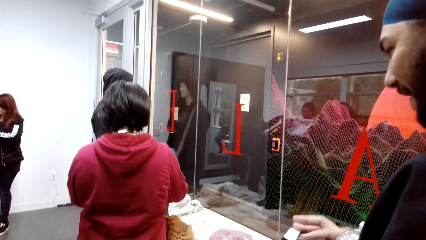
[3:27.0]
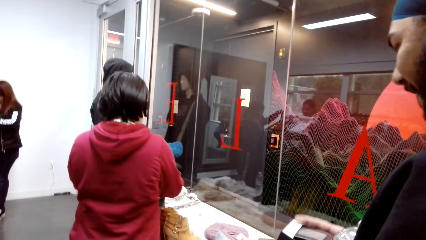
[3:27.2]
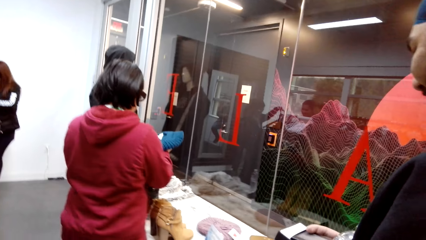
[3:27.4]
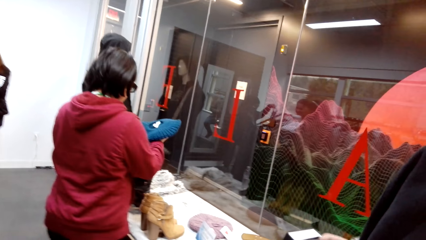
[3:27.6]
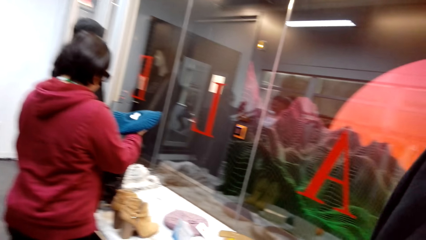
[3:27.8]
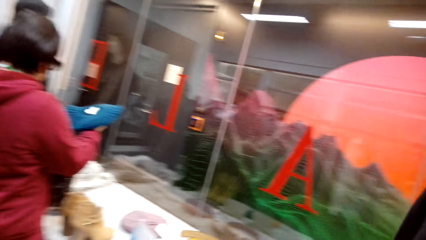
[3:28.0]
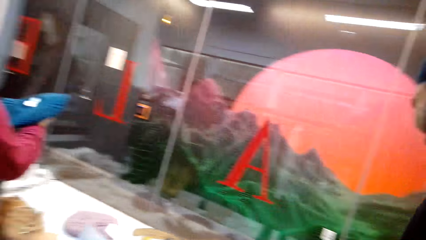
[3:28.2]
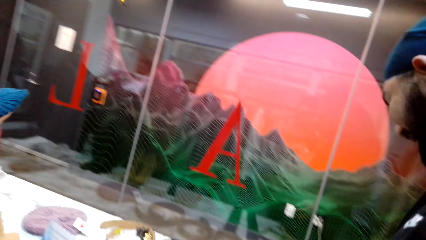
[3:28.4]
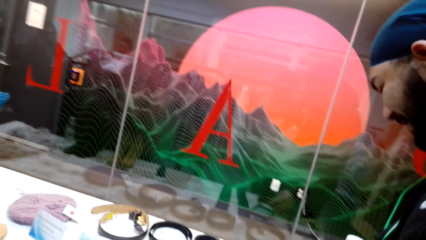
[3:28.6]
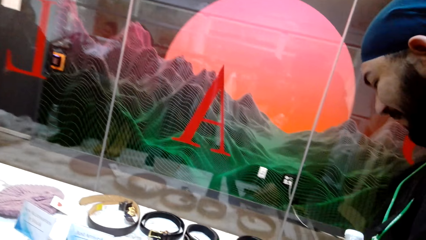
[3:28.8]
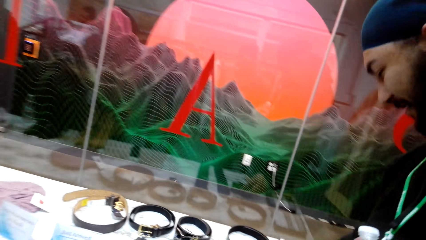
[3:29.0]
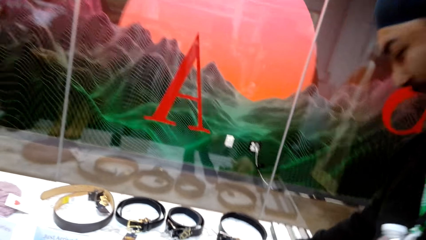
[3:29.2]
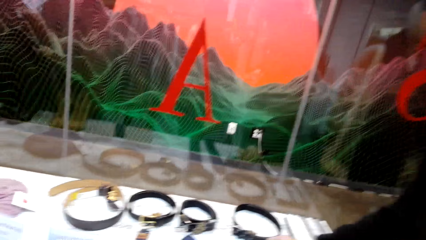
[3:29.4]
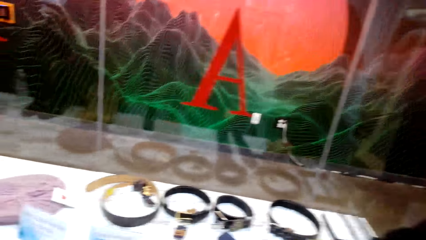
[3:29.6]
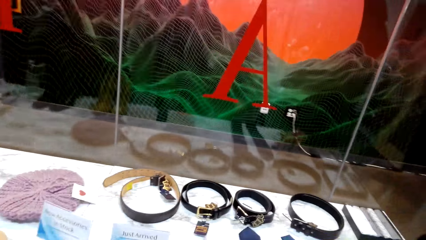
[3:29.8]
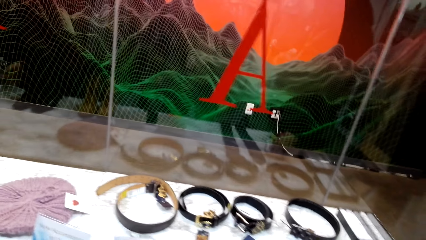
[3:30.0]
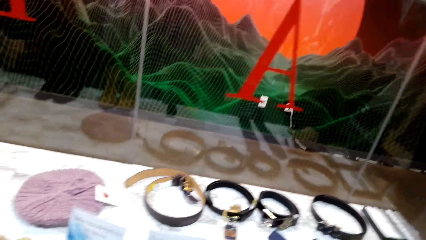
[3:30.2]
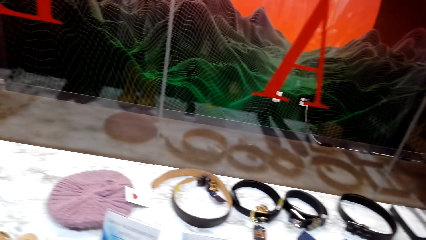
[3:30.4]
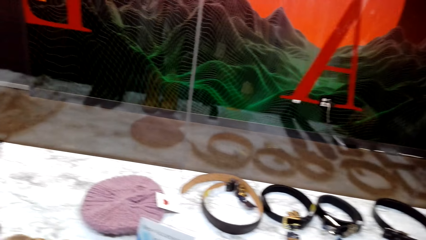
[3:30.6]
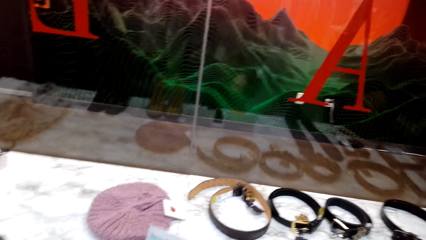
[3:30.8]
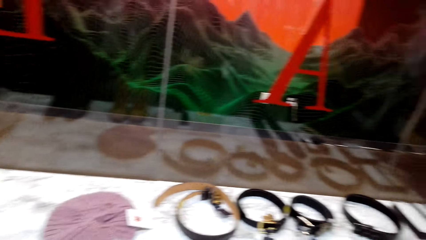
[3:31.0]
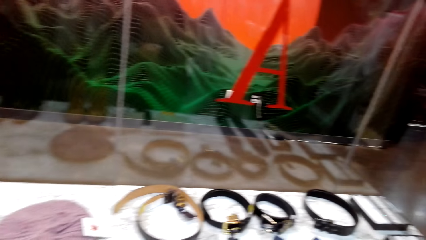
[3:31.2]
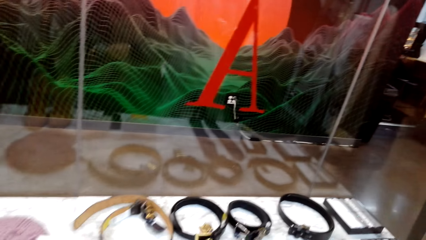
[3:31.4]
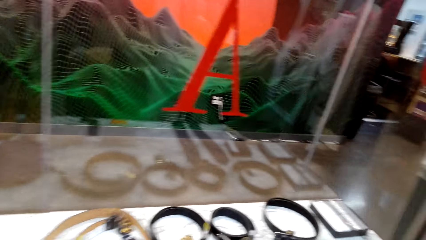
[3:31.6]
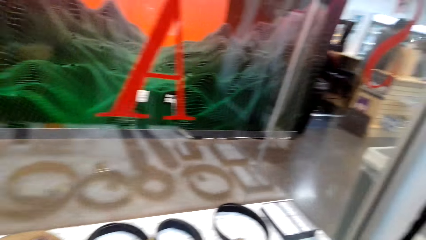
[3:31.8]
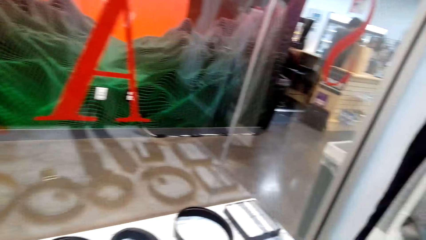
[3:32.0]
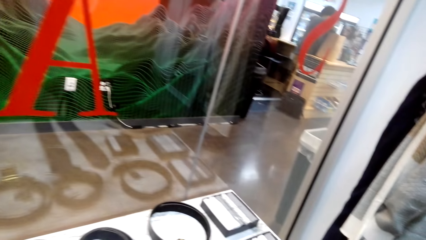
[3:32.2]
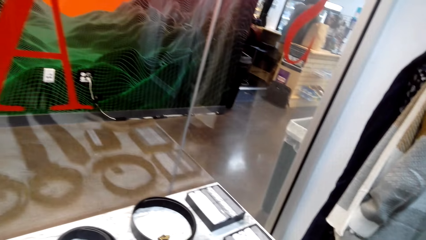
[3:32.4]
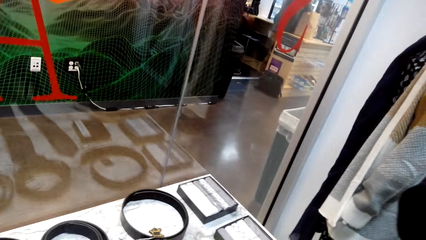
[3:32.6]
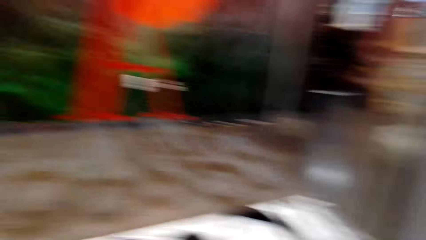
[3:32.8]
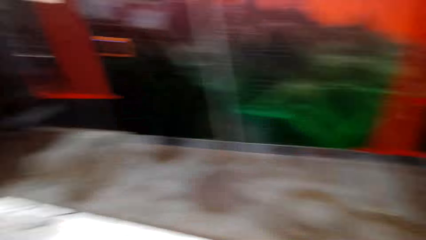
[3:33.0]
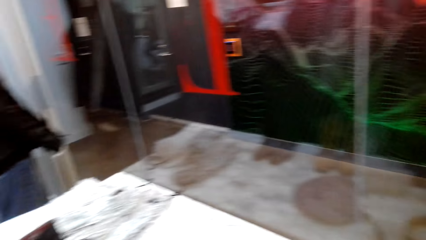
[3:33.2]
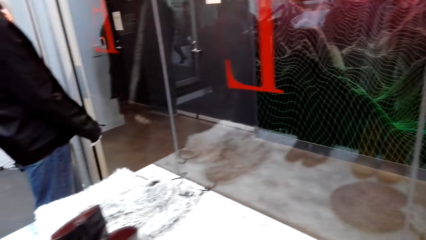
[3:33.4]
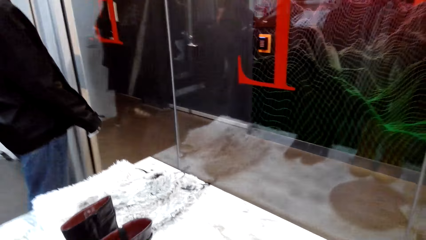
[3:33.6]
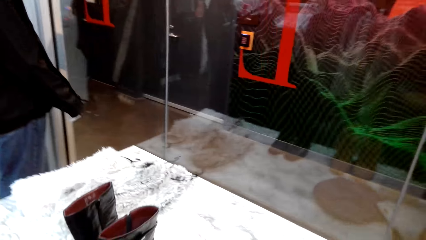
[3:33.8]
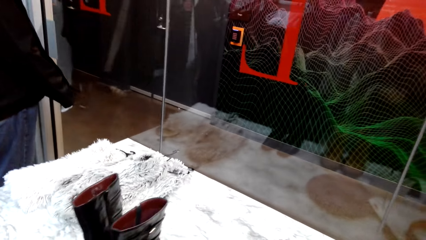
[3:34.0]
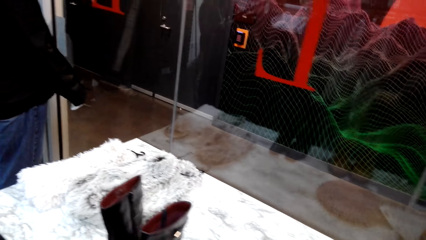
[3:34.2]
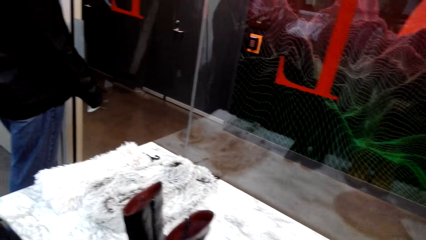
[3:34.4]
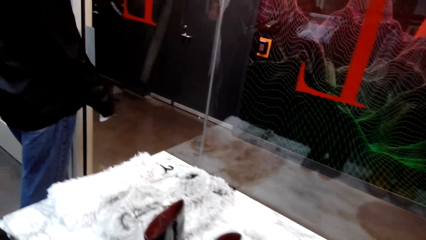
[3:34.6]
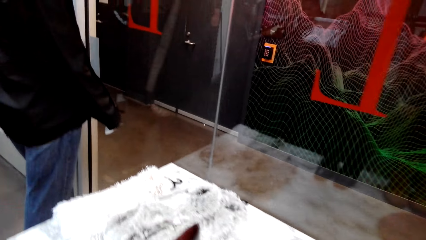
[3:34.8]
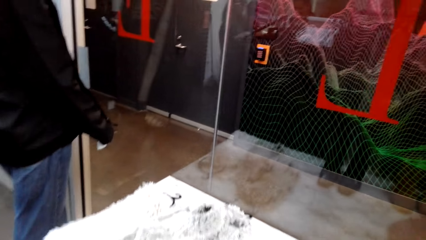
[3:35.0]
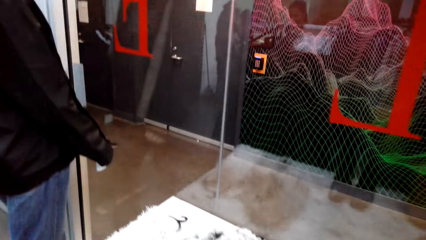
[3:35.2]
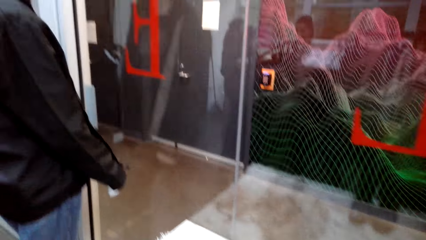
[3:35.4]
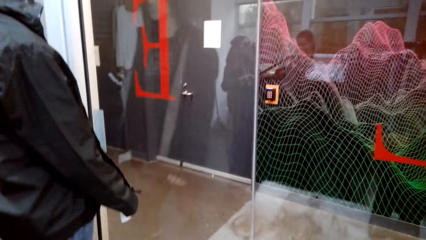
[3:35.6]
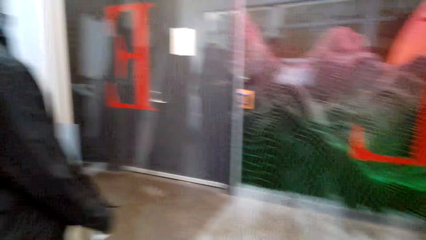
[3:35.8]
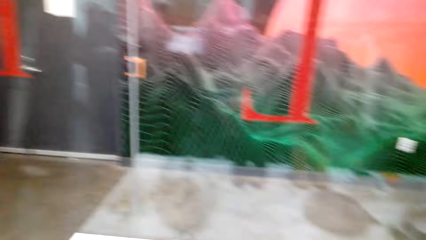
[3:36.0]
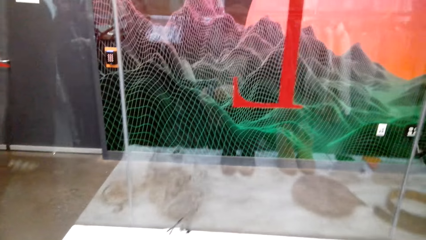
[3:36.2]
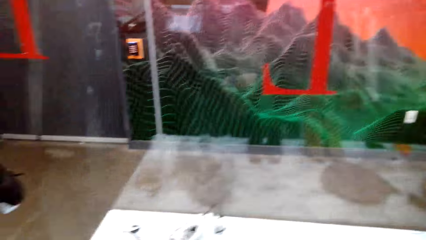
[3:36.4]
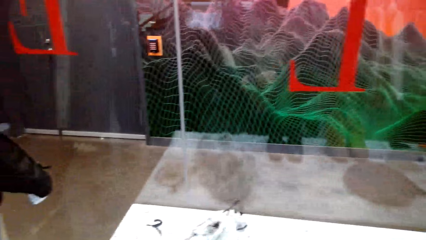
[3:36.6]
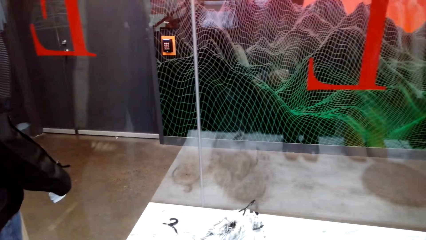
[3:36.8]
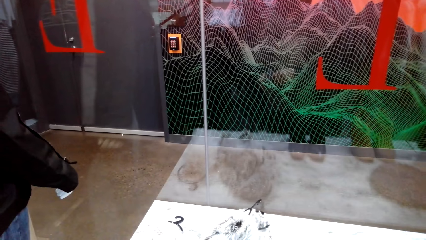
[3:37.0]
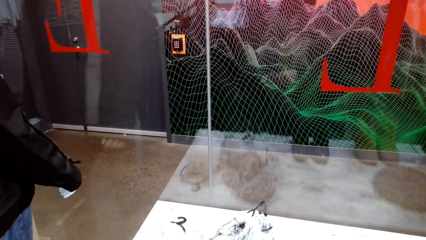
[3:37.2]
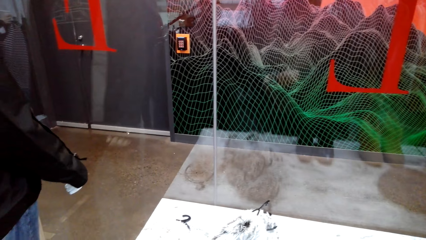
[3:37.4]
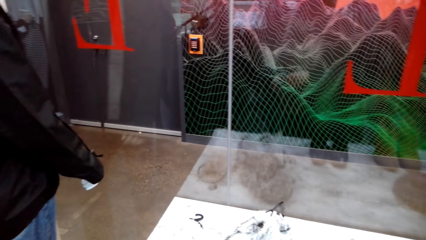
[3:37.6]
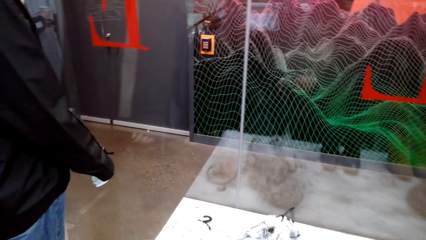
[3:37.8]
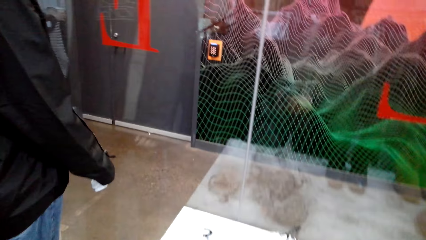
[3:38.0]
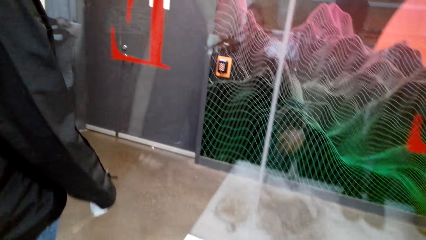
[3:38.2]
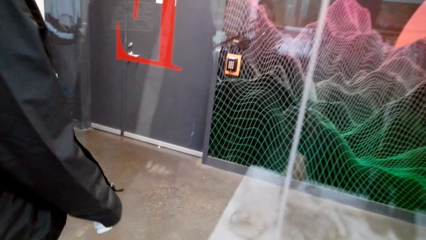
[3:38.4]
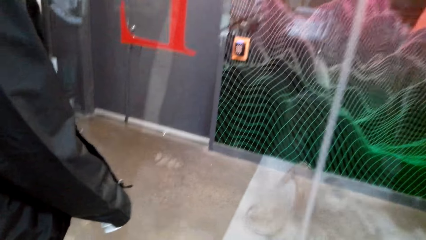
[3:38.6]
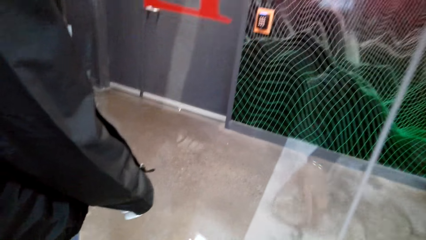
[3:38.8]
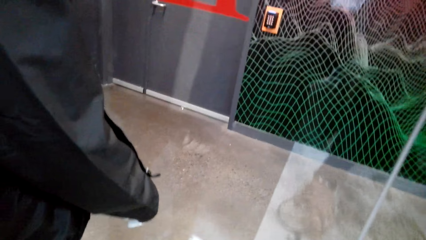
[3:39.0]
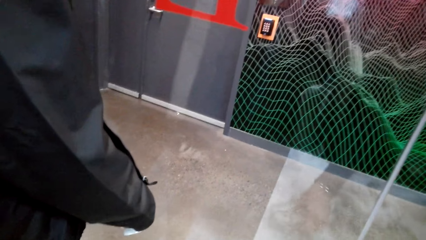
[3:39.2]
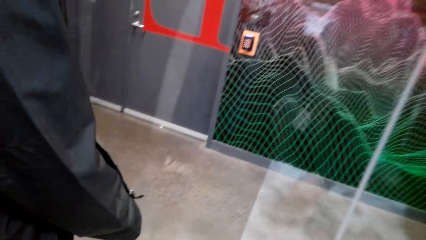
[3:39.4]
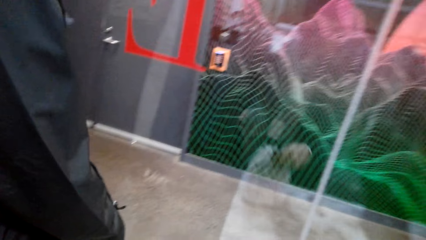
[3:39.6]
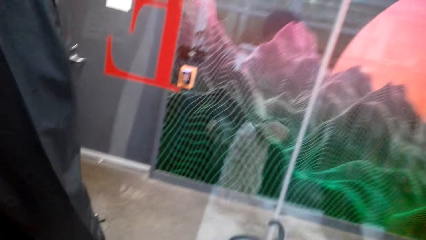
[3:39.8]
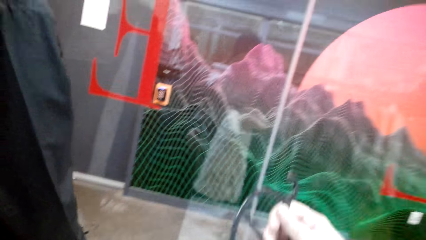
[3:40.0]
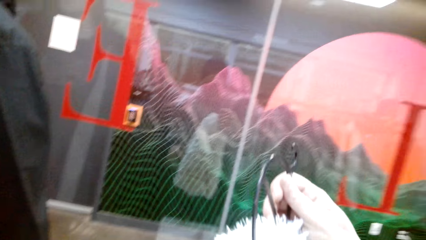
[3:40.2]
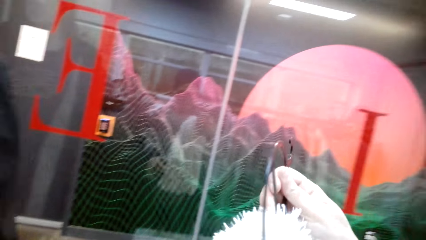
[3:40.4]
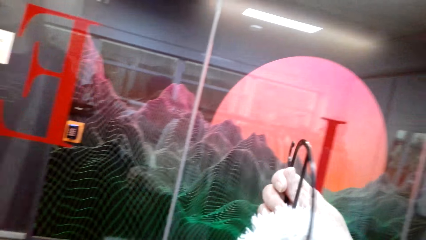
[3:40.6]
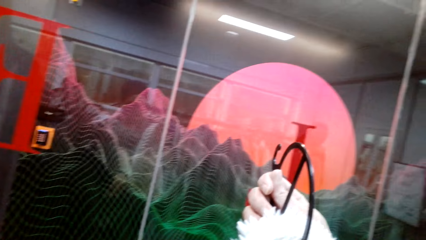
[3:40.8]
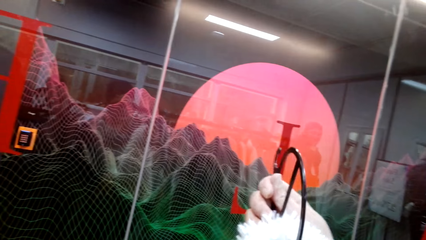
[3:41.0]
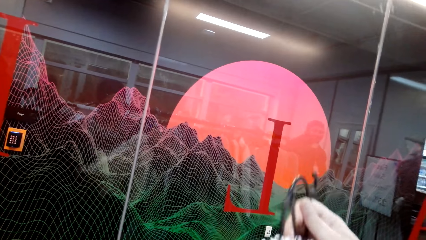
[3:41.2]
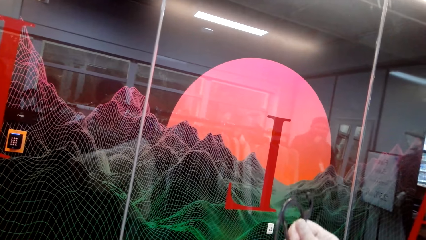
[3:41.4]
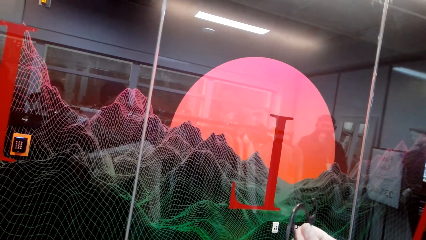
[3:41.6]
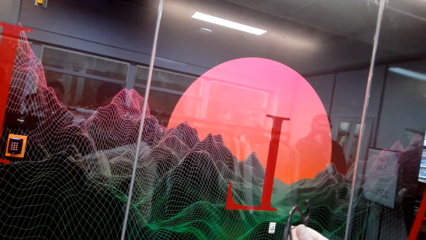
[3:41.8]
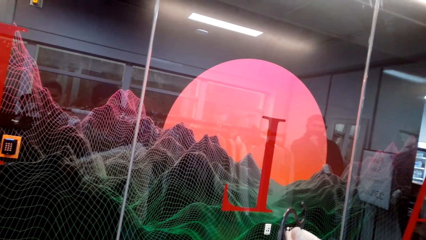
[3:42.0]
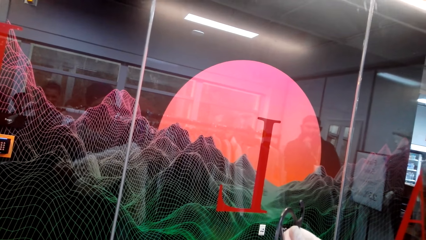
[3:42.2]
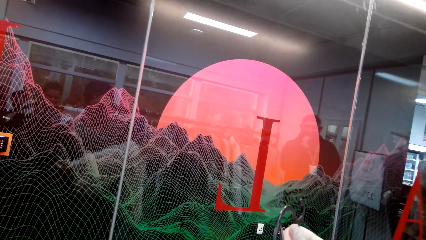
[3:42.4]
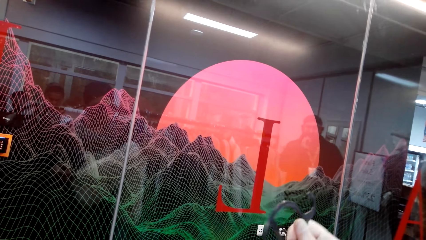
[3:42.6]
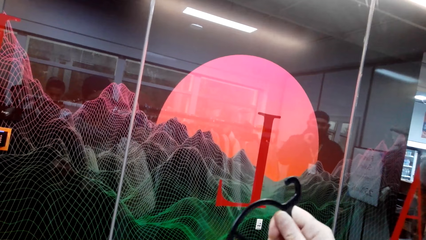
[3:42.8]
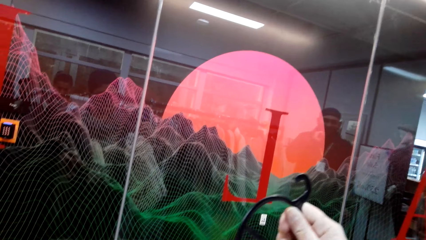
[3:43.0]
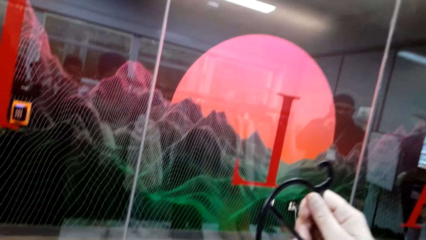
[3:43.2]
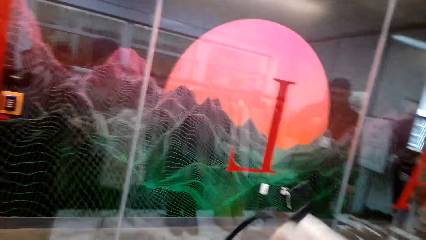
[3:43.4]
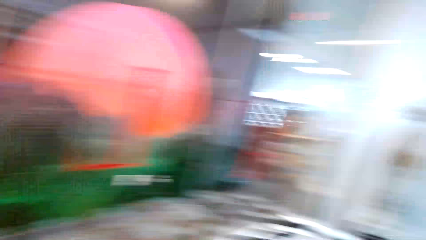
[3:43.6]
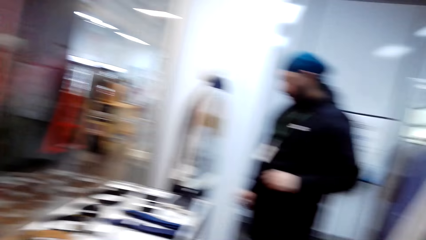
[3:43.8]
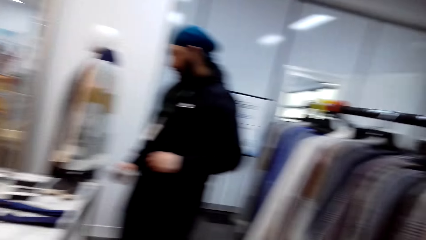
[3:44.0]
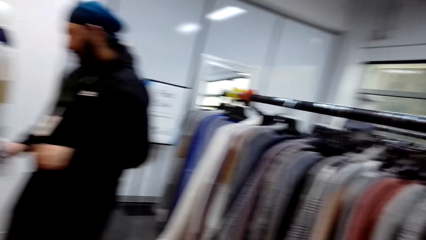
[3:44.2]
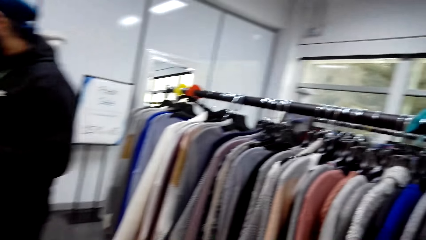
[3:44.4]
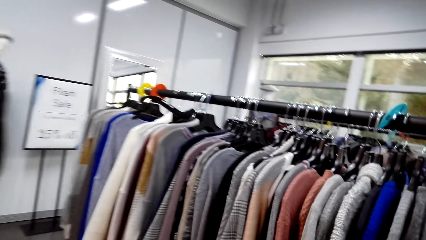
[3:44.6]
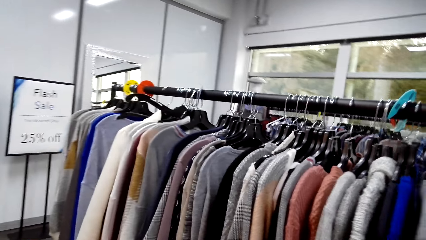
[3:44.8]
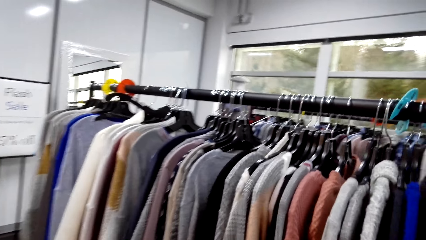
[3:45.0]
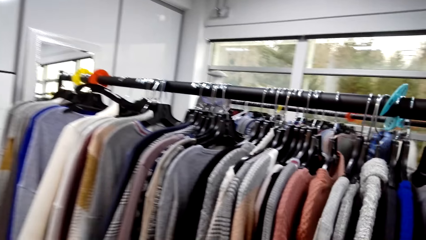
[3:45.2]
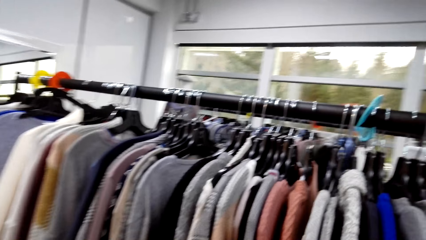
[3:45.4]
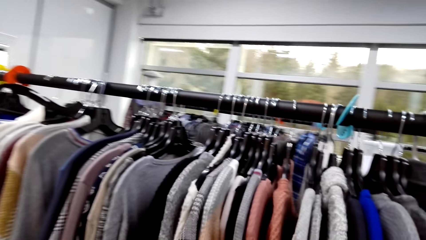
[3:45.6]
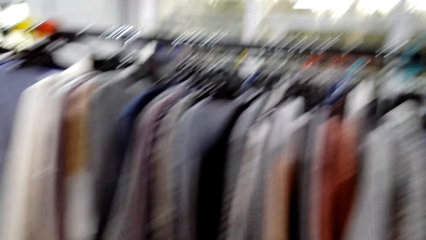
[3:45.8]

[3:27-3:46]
The camera wearer looks at some accessories on the table. They pick up a scarf on the table to look at it.
